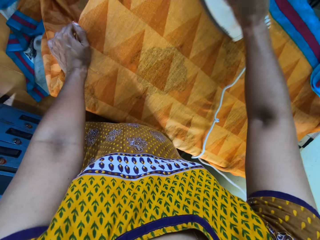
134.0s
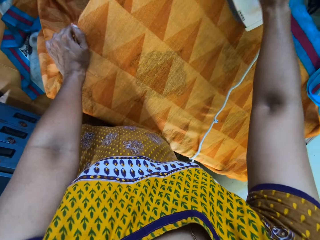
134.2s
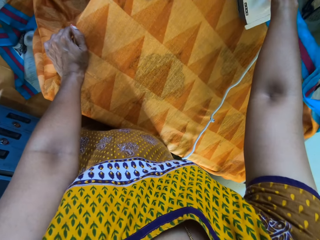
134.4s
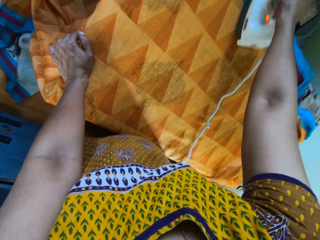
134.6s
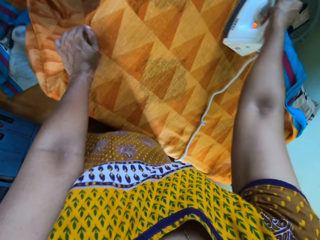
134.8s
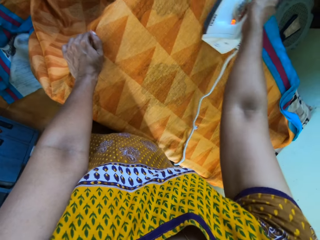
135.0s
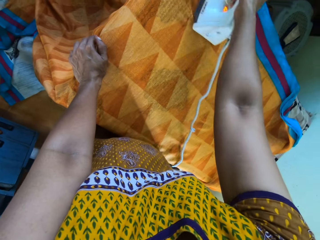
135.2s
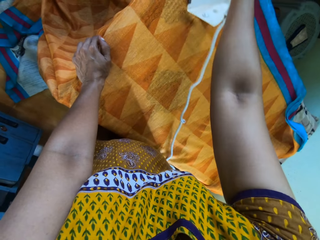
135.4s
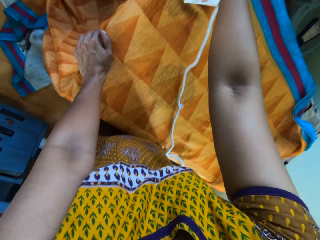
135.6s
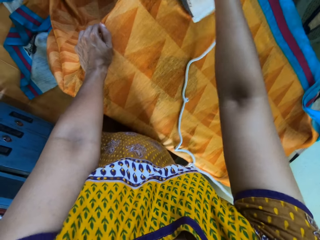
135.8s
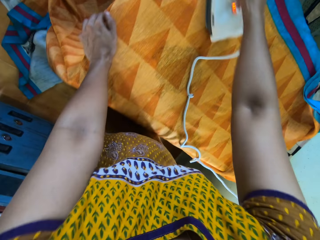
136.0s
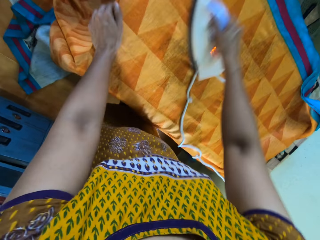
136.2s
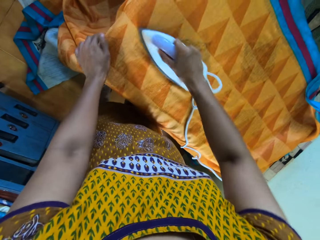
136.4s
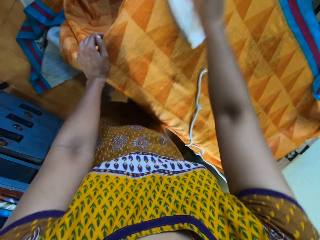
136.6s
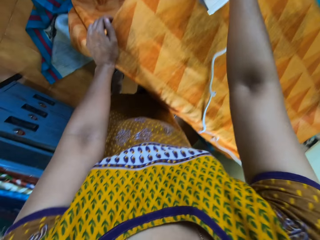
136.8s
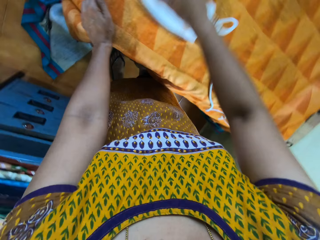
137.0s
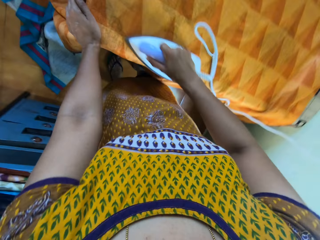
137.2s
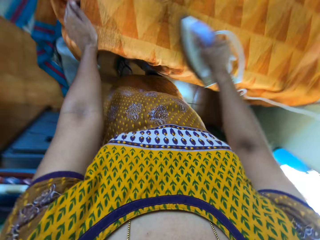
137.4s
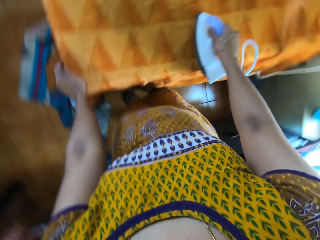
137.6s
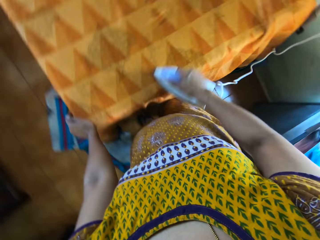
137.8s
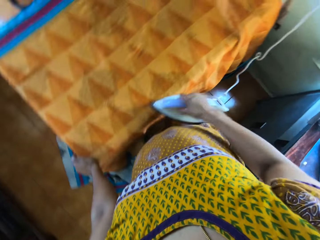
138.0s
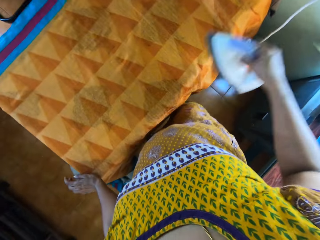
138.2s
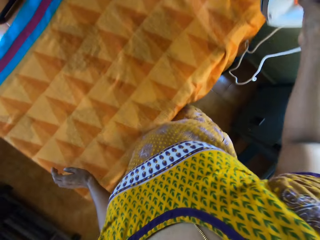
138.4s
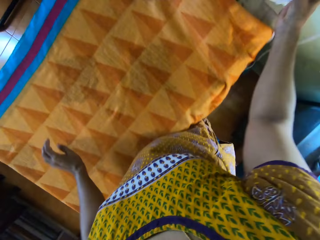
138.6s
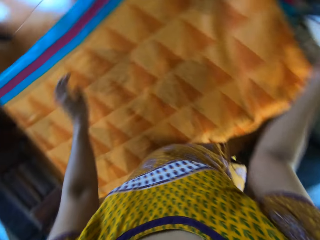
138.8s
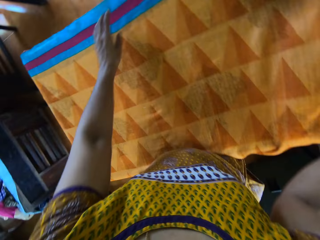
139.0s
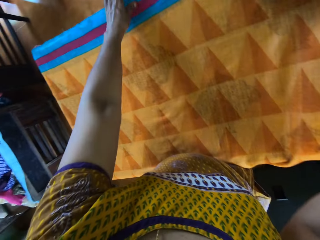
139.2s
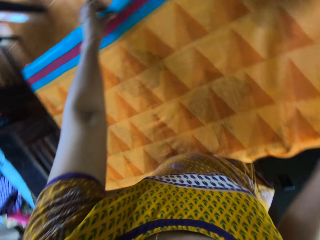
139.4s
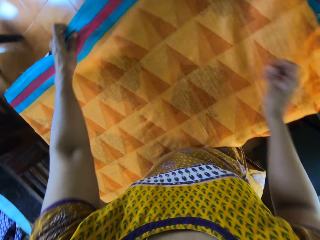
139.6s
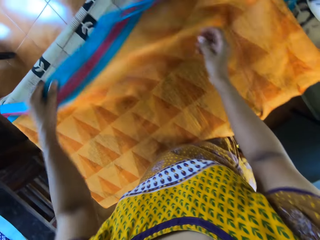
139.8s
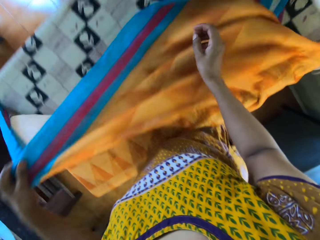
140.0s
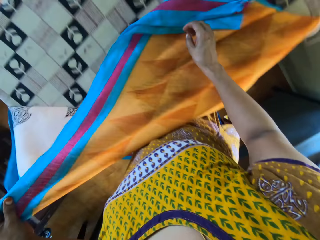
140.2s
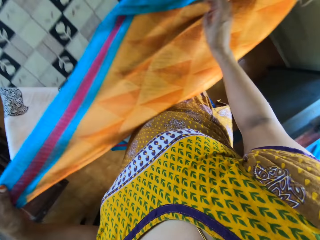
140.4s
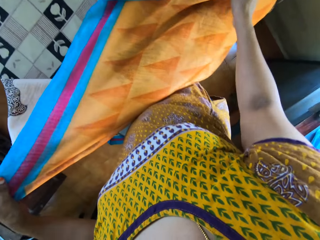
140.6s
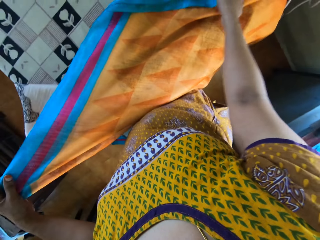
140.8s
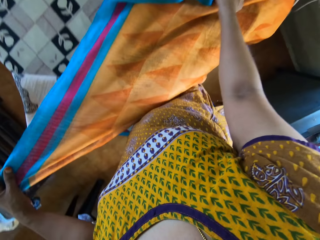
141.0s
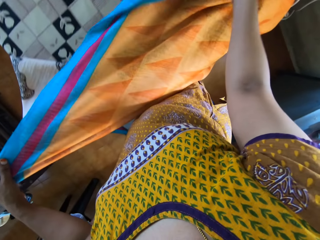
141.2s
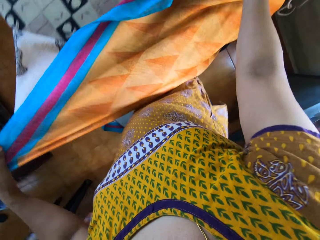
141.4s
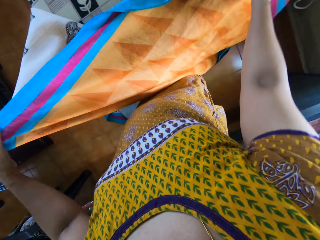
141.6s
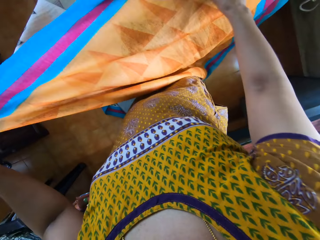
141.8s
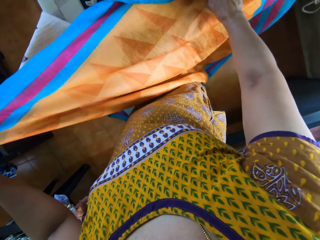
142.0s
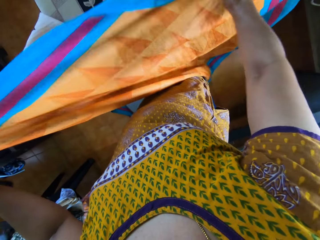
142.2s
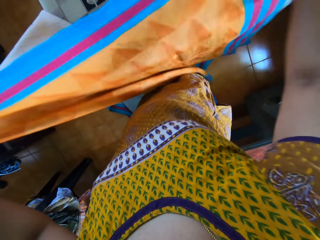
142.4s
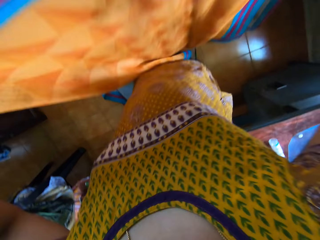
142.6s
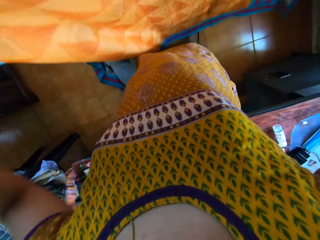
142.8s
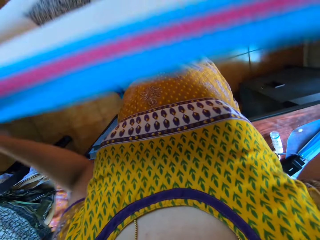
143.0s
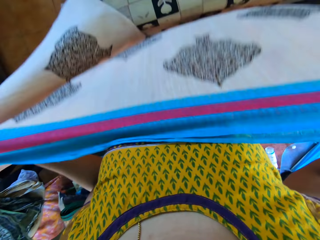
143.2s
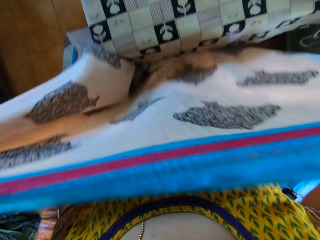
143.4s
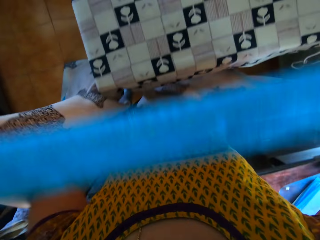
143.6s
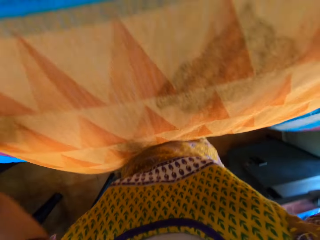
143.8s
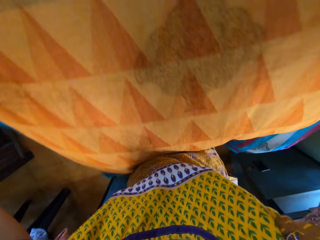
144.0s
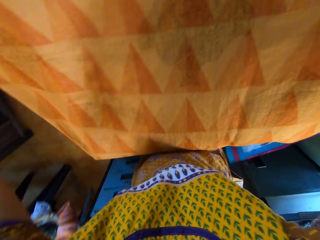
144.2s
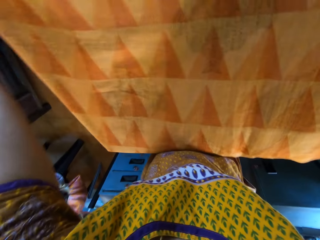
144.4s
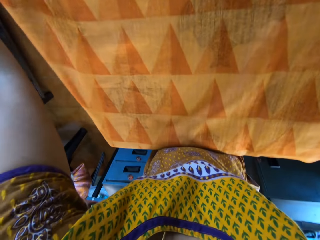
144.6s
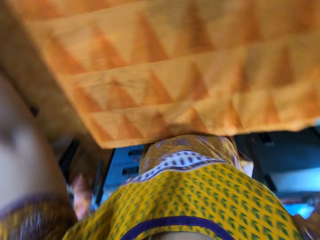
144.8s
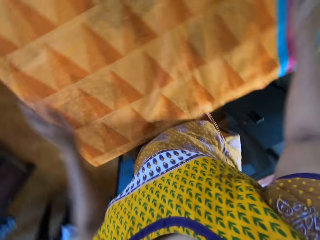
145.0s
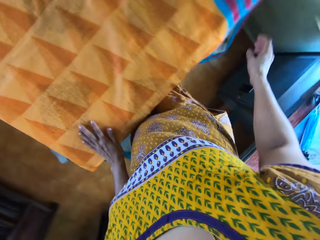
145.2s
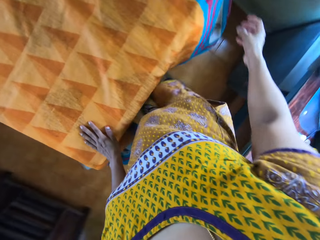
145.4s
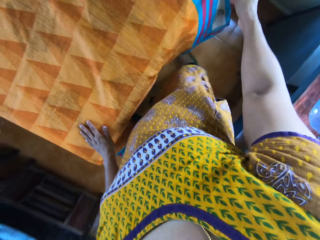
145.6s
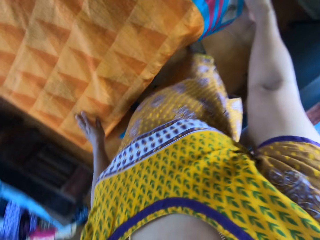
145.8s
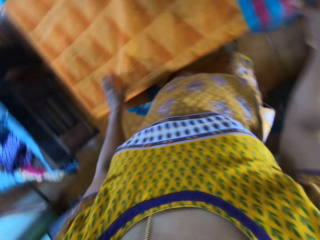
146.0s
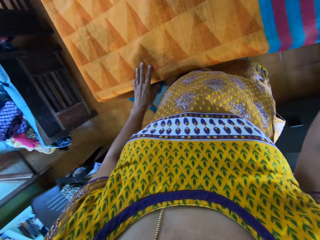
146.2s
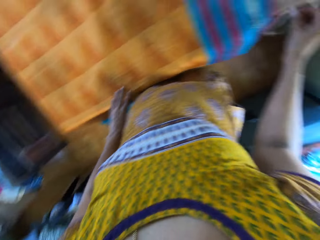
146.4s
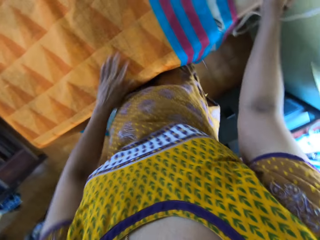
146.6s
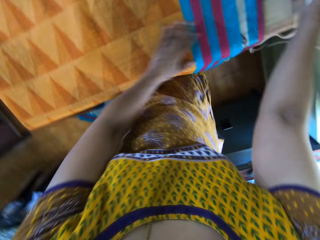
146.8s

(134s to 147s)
The camera wearer drops the iron in her right hand on the pressing table. She picks up the fabric on the pressing table with her left hand. She stretches the linen. She sets the fabric on the pressing table with both hands.

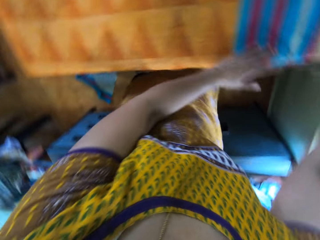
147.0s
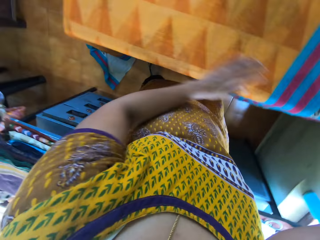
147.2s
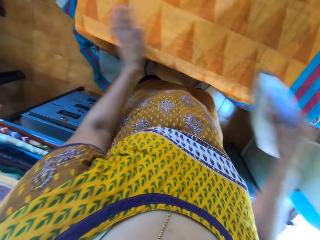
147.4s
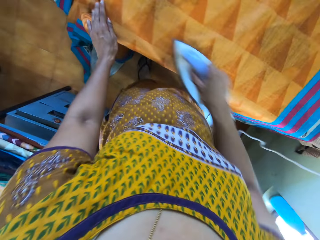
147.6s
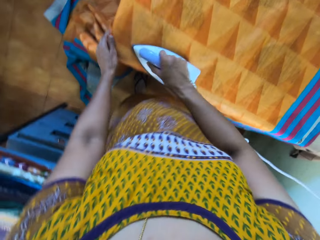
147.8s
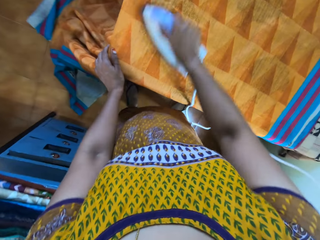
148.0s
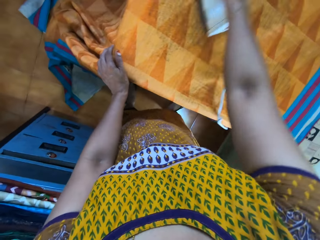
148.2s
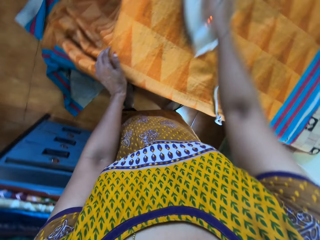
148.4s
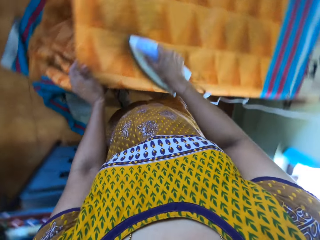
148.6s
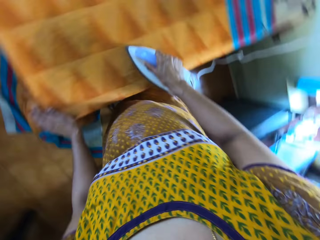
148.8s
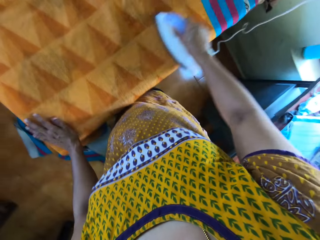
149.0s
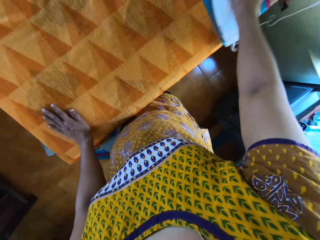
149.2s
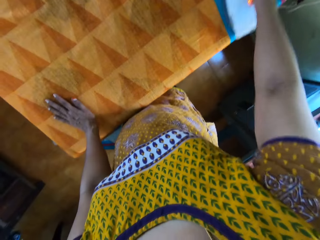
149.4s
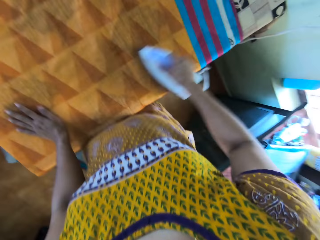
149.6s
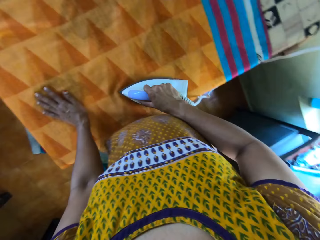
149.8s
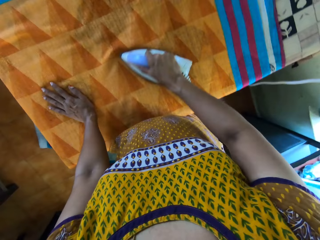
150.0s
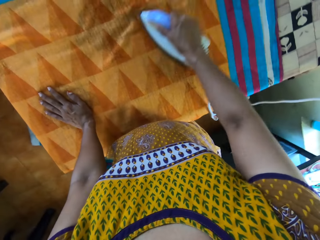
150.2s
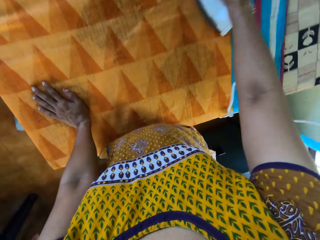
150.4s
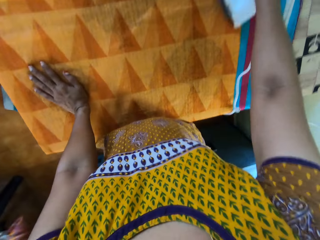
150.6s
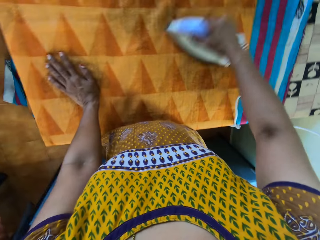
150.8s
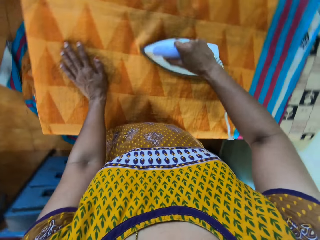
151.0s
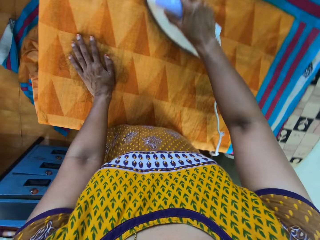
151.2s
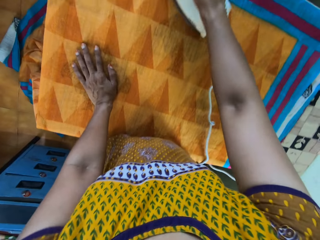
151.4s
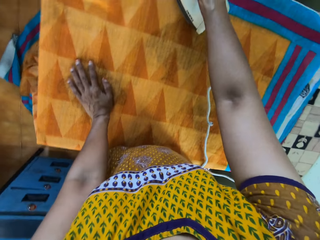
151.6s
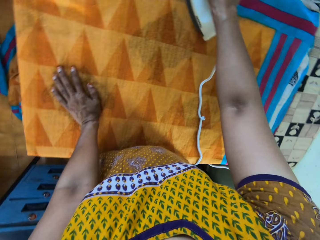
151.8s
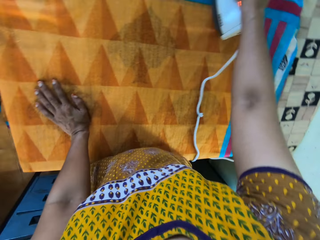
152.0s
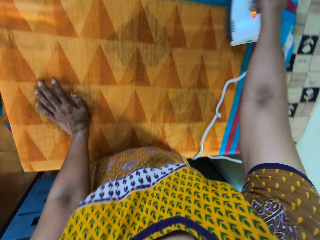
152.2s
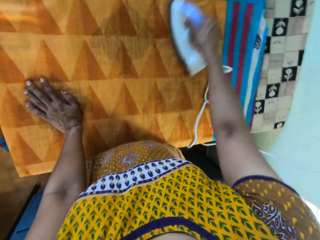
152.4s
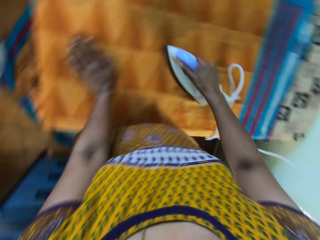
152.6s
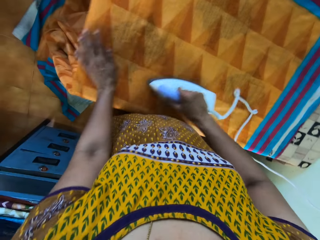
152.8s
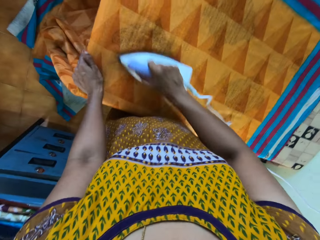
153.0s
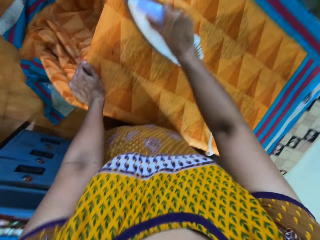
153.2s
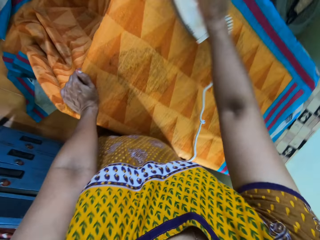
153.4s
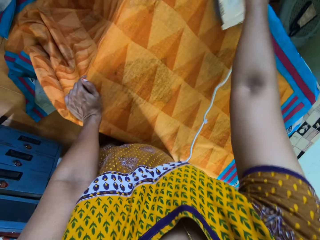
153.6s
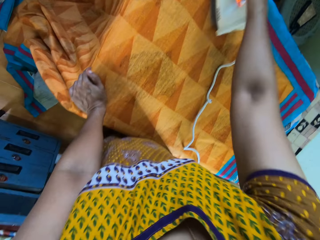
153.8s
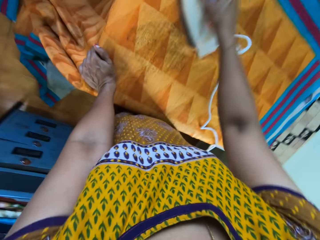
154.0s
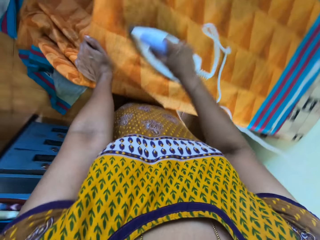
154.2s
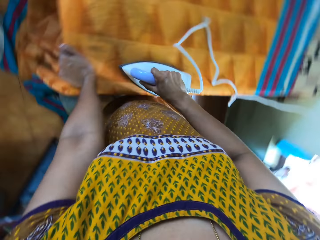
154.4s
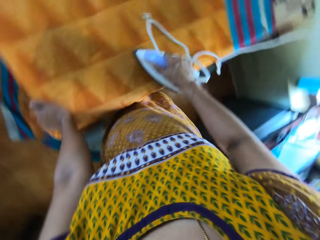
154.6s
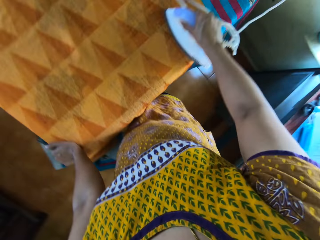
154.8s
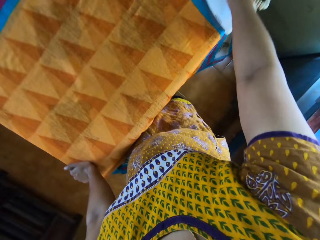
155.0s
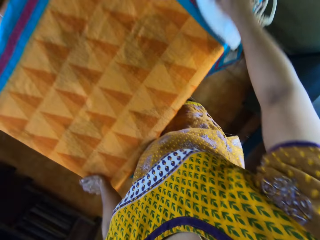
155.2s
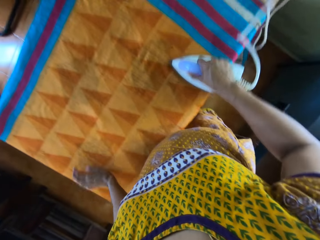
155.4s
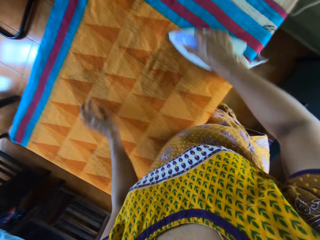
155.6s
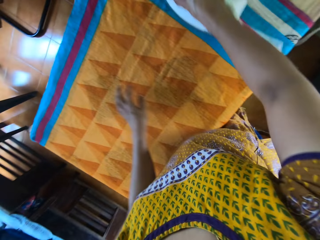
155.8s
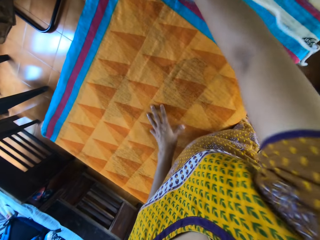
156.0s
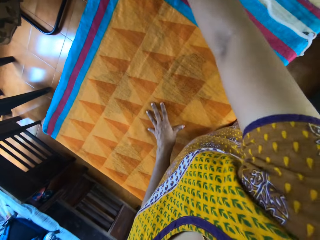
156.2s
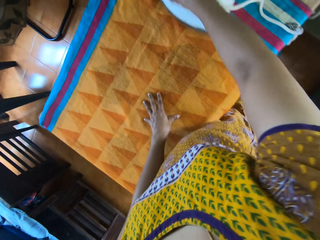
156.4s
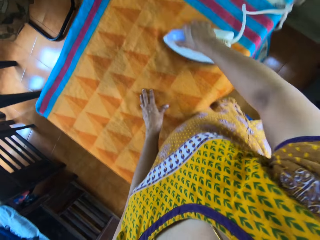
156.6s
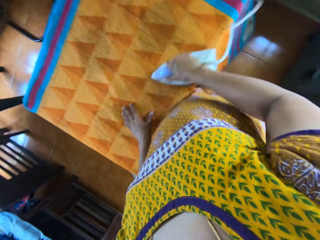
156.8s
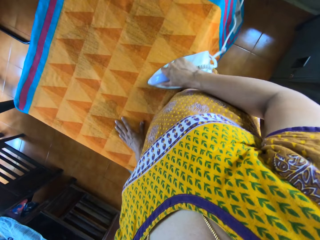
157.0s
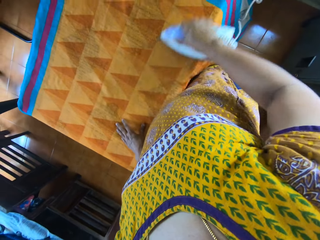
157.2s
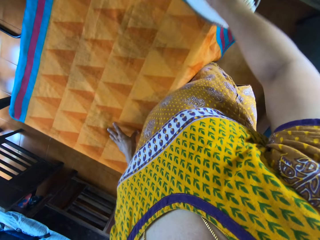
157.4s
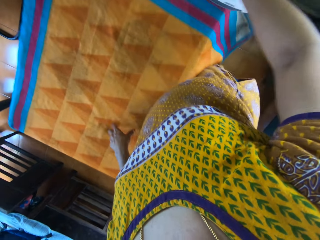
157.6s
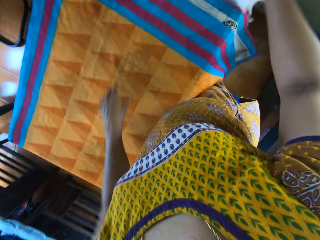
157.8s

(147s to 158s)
The camera wearer holds the iron cloth. She irons the fabric on the pressing table with the iron in her right hand. She irons the linen.
